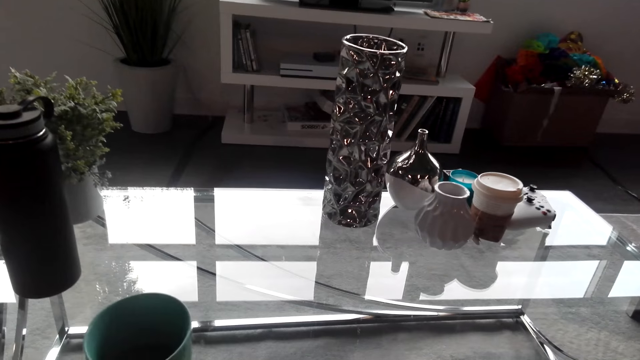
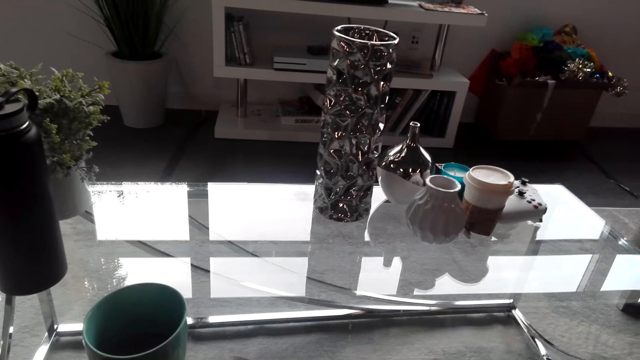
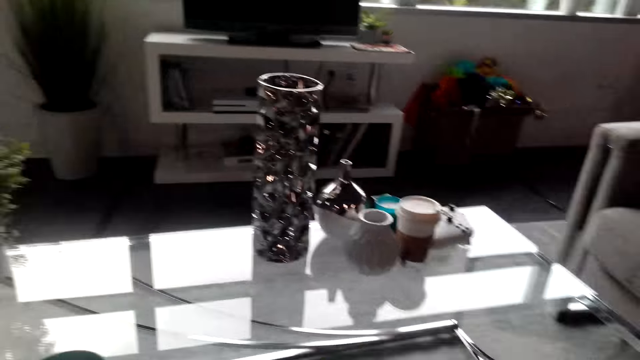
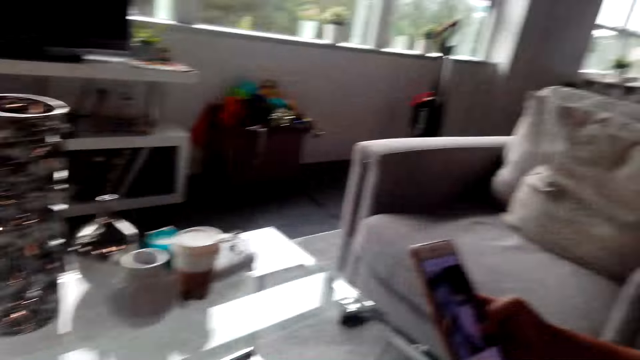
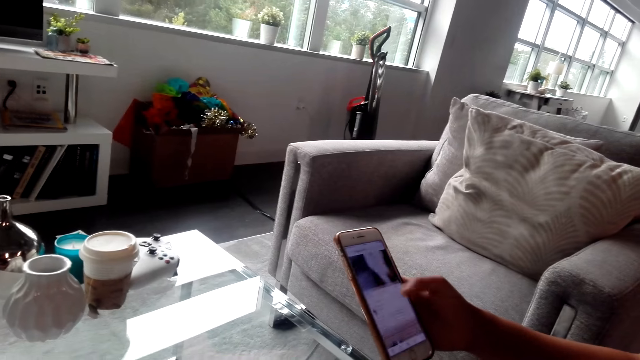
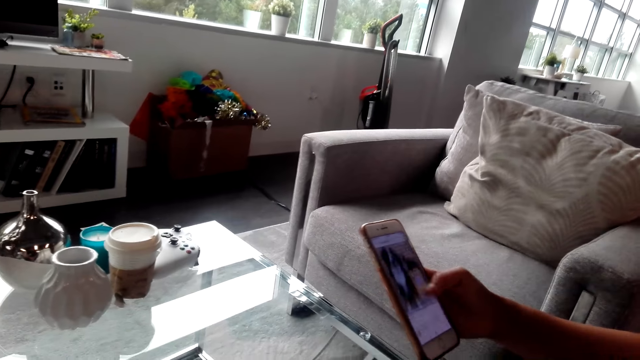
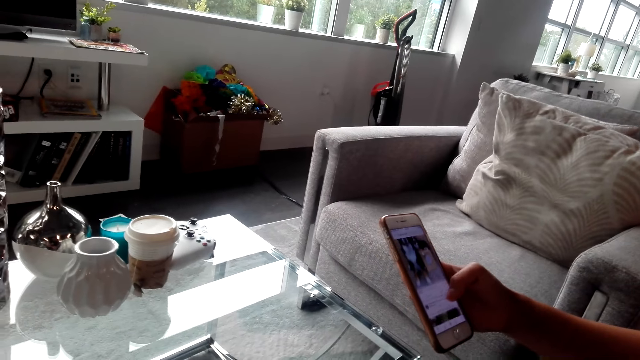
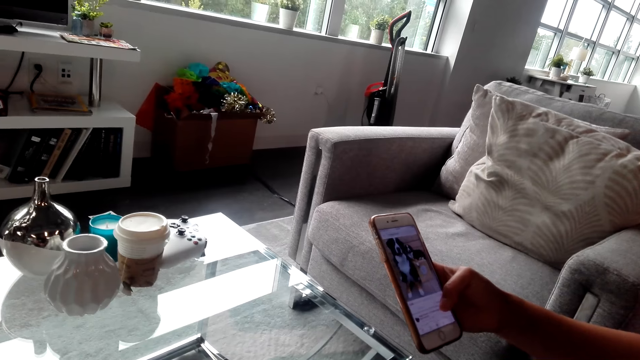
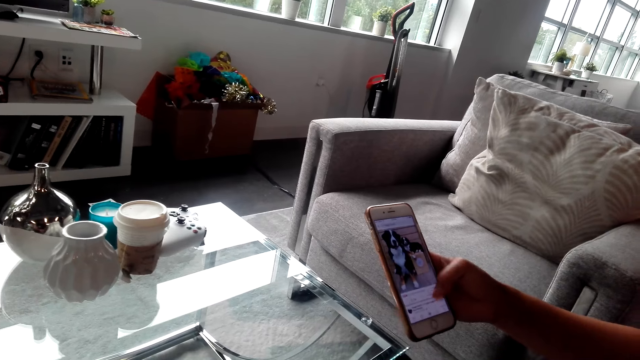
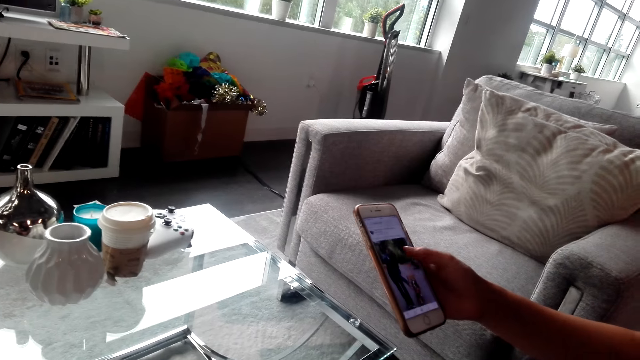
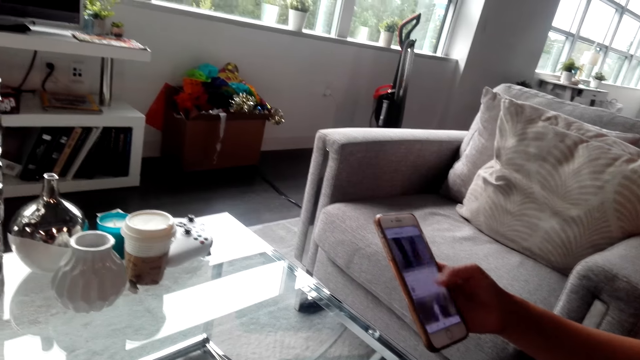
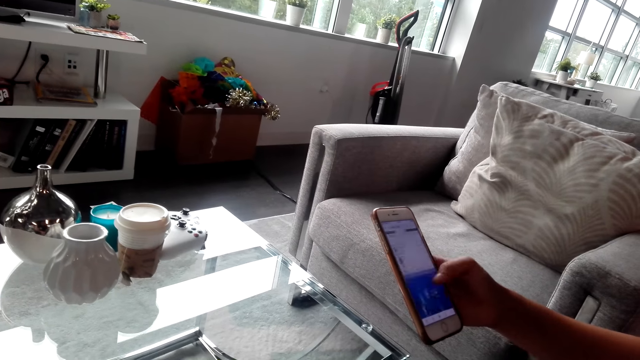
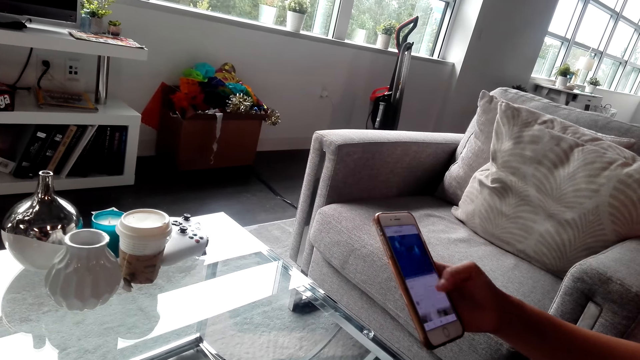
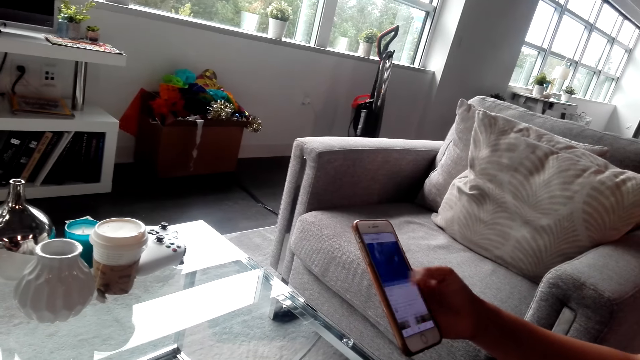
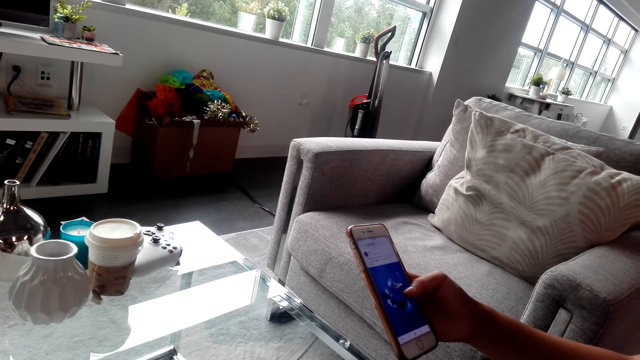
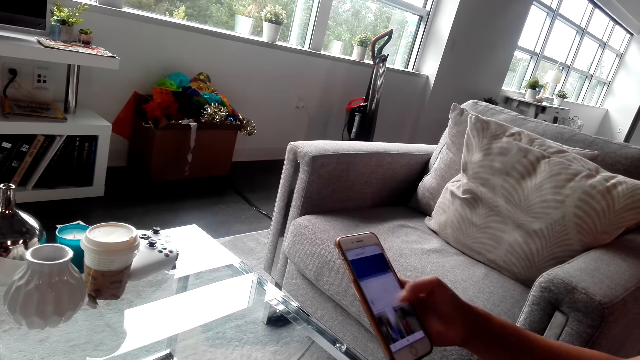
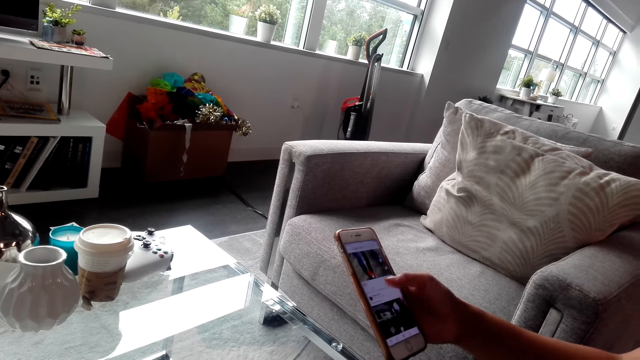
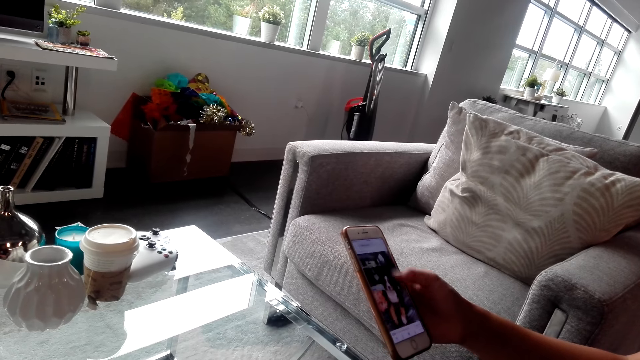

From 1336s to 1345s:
The camera wearer turns around. They put the cup on the table. A man holds a phone and uses his phone. The man converses with the camera wearer.

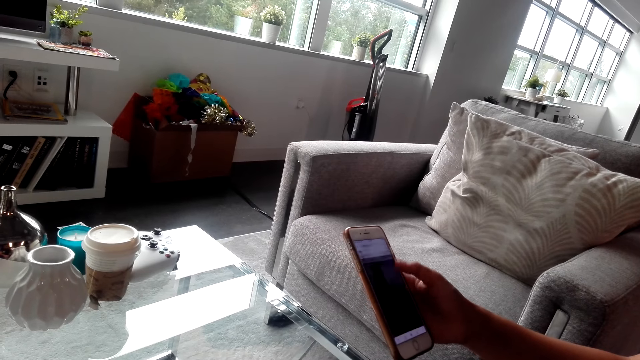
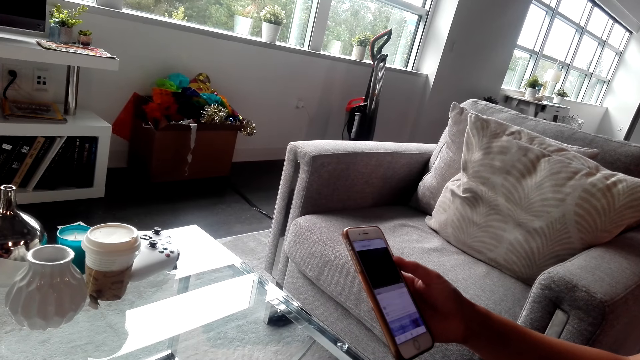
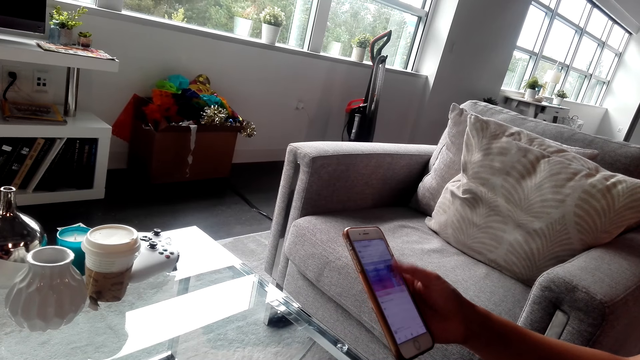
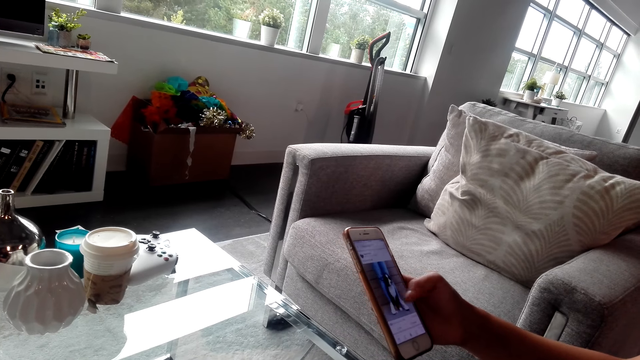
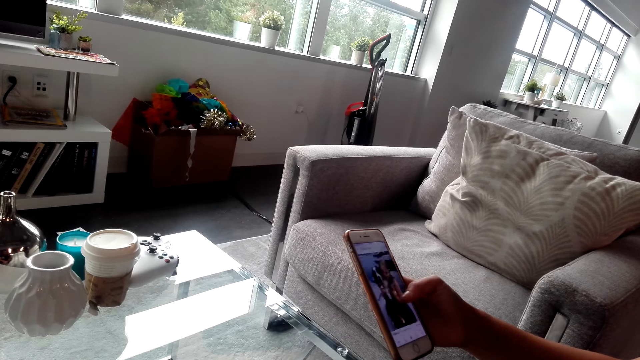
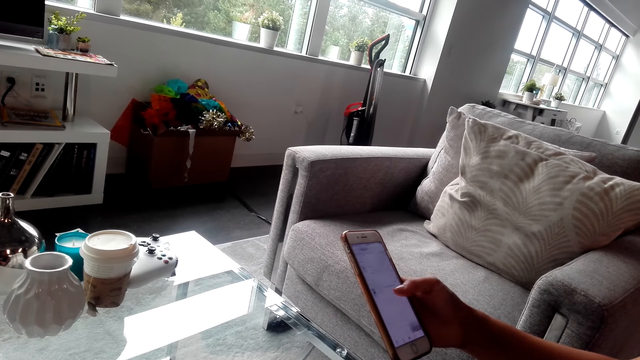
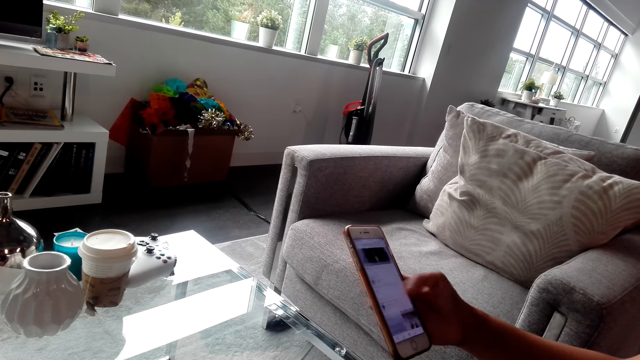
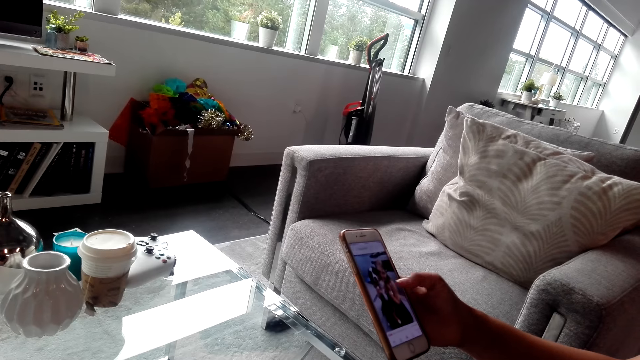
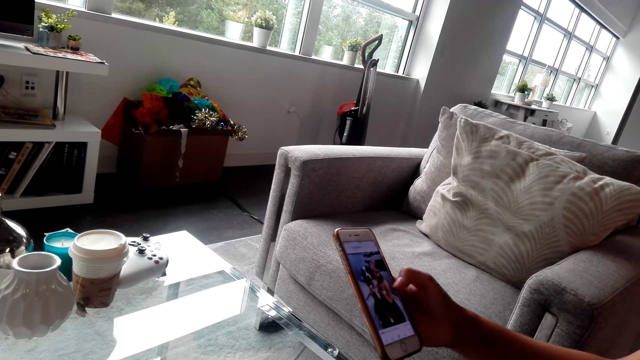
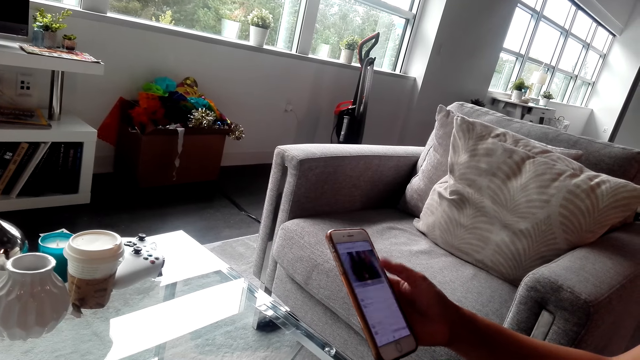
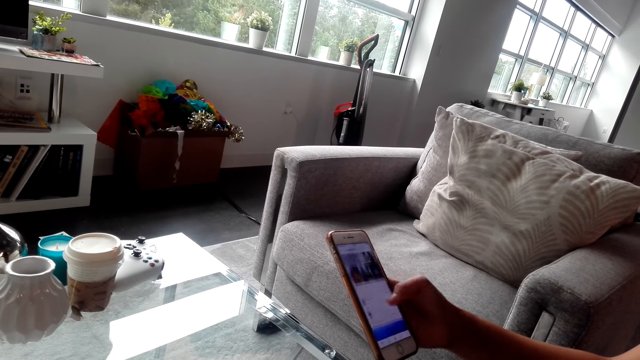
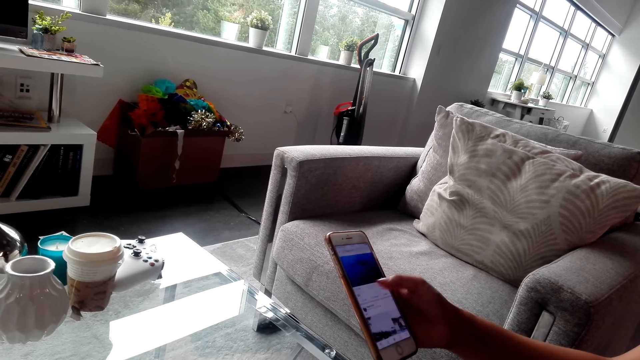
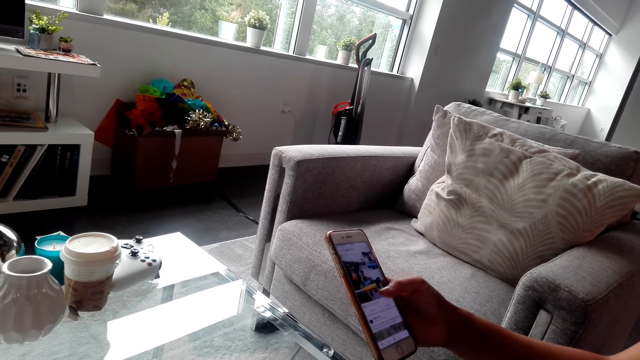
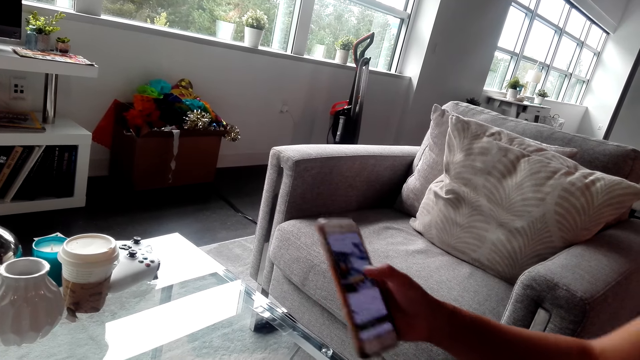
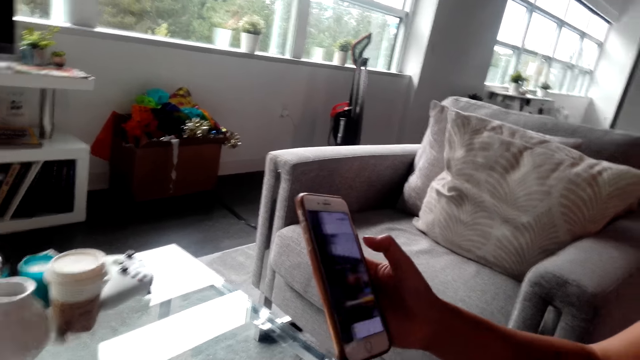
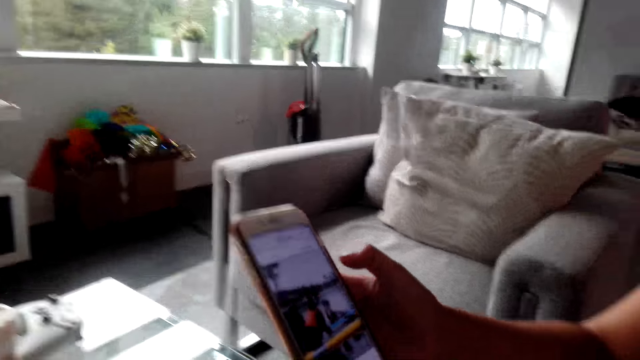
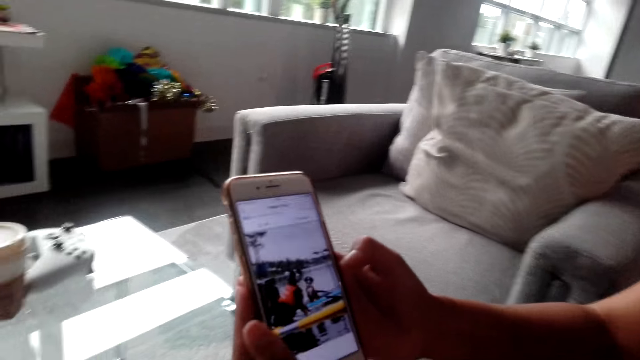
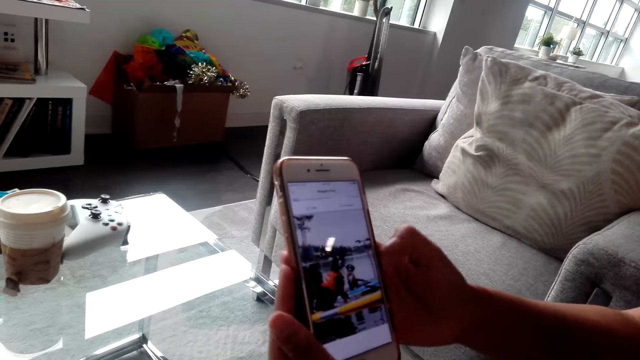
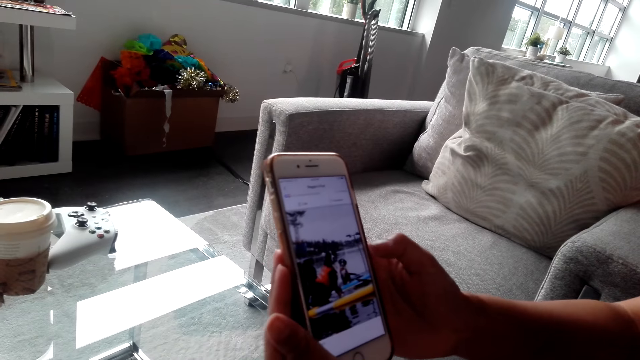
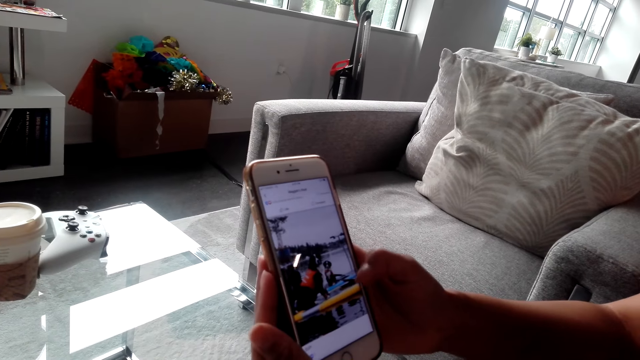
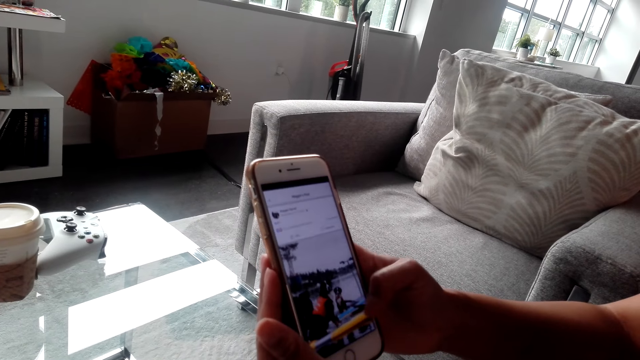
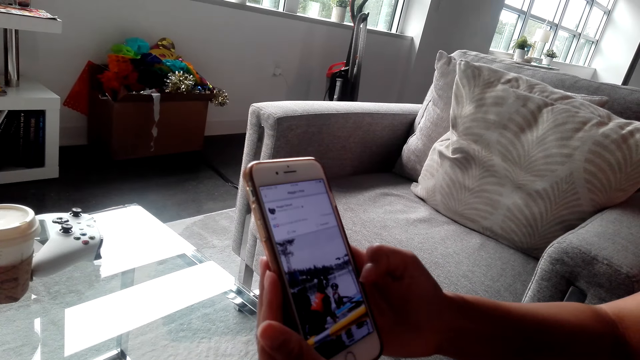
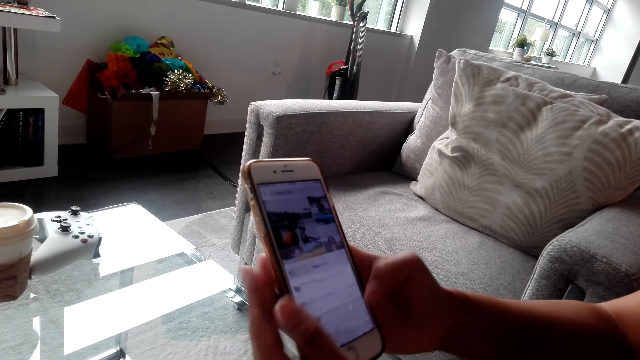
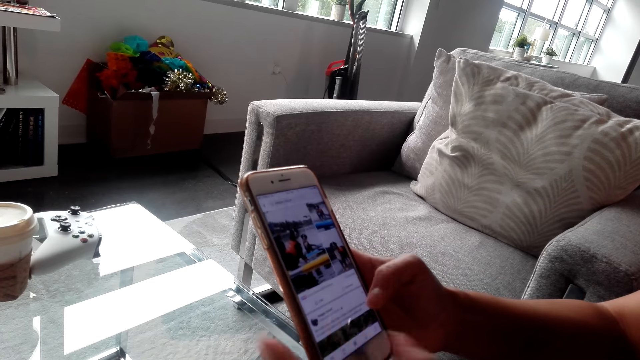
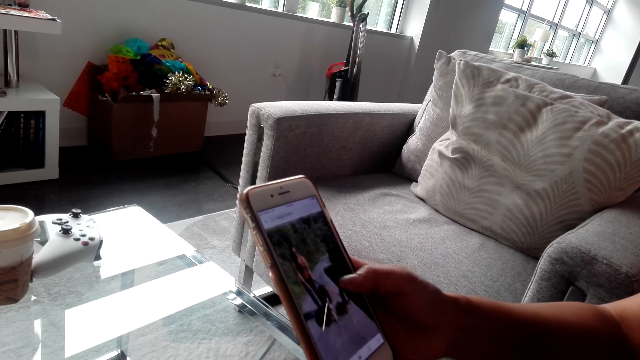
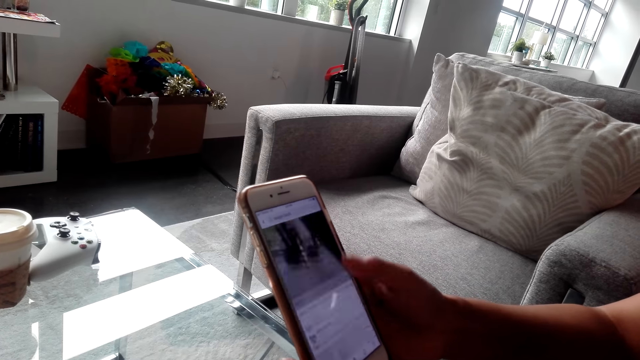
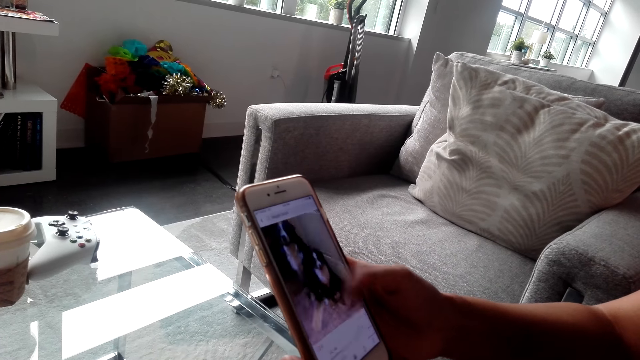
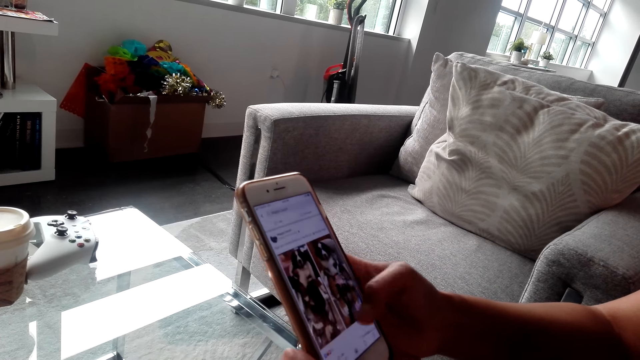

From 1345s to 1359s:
A man scrolls his phone. The man converses with the camera wearer. The man operates the phone and holds the phone.
